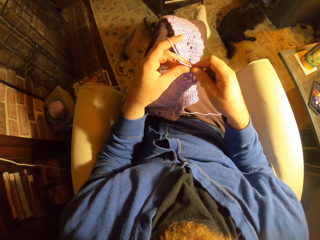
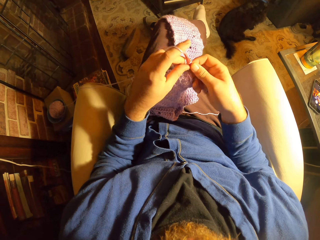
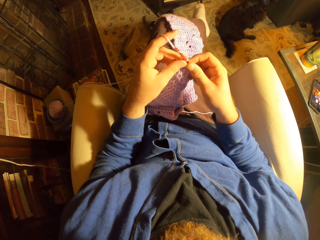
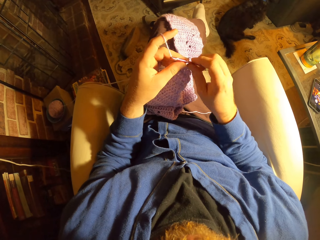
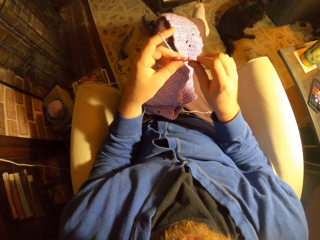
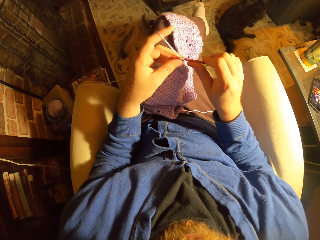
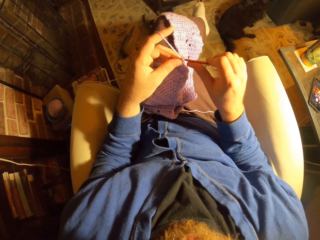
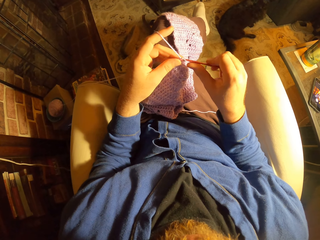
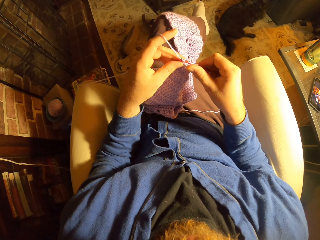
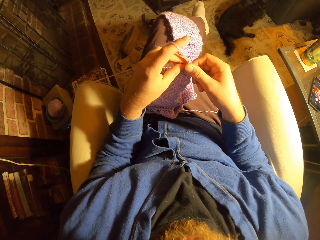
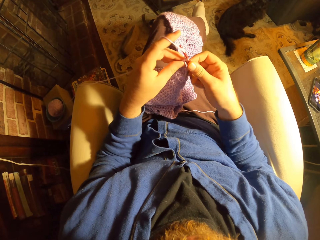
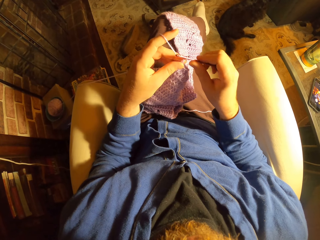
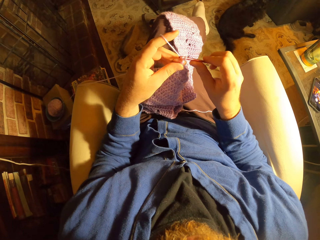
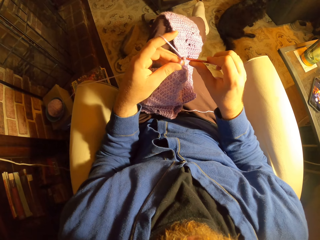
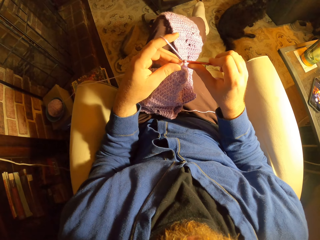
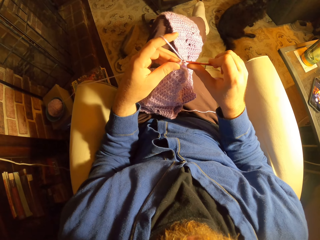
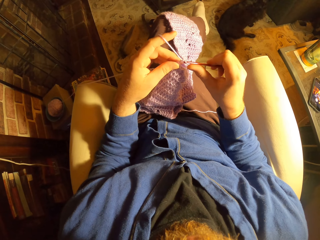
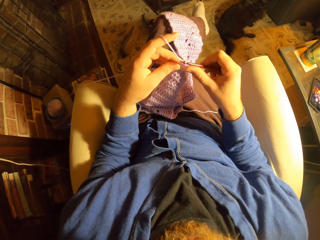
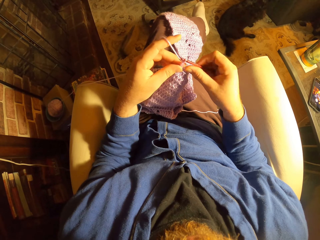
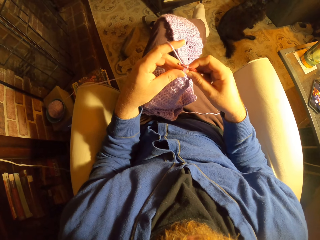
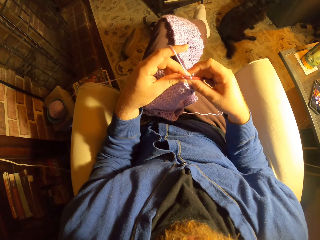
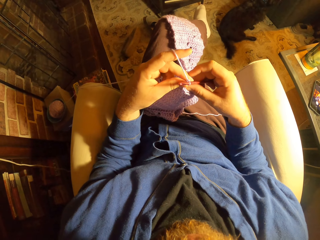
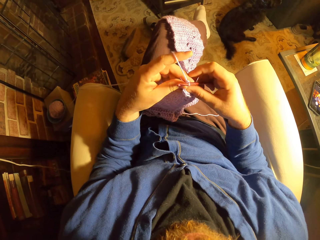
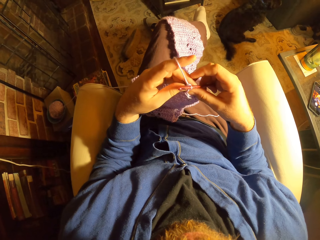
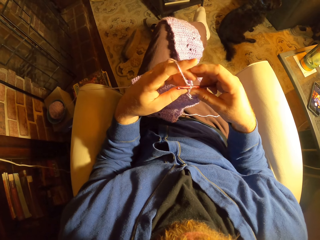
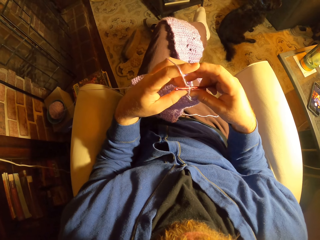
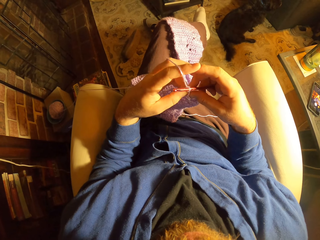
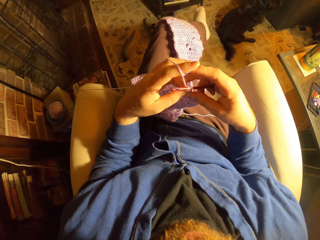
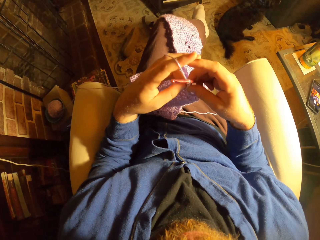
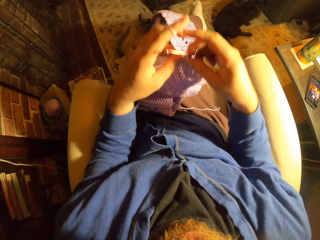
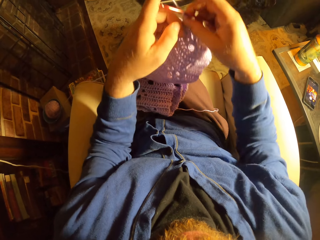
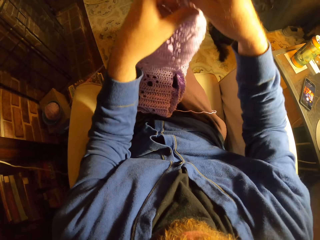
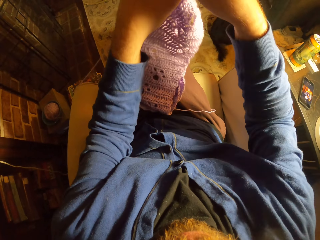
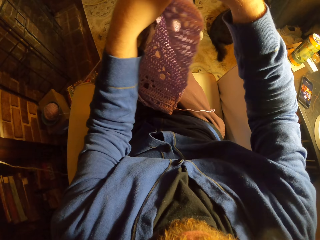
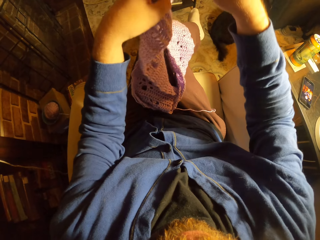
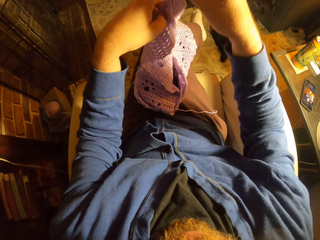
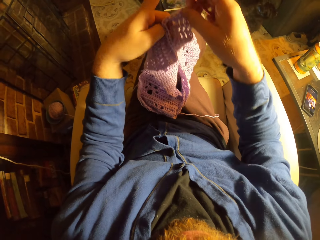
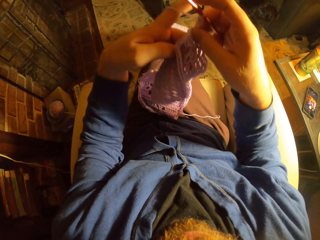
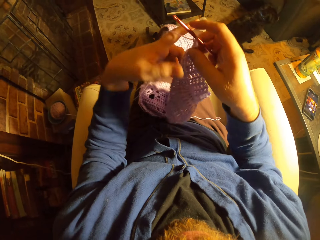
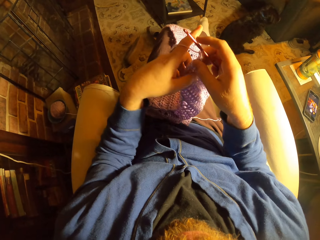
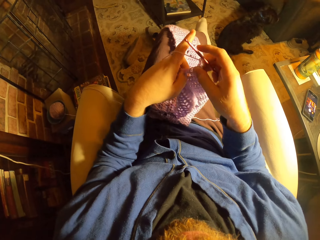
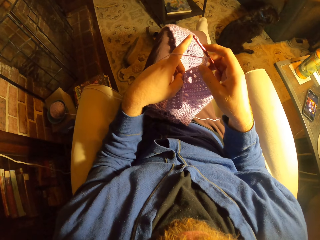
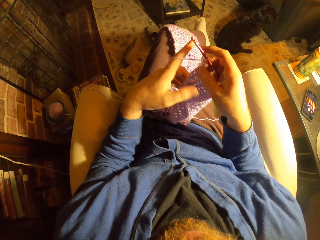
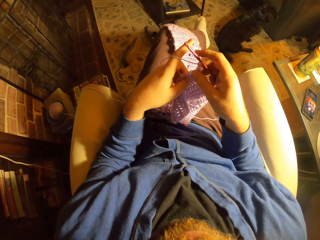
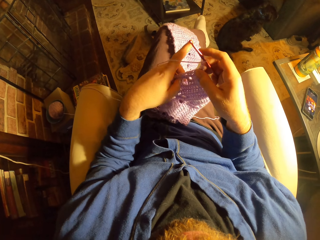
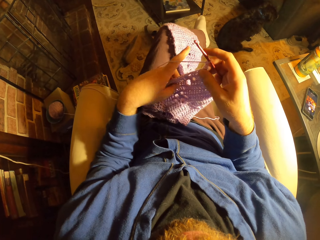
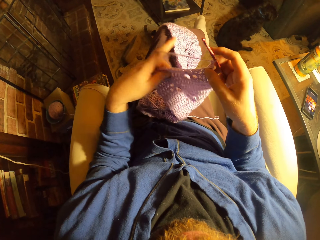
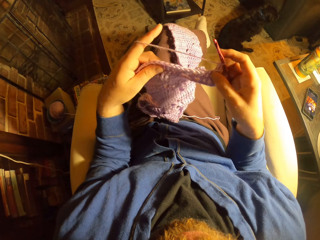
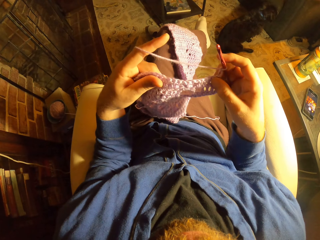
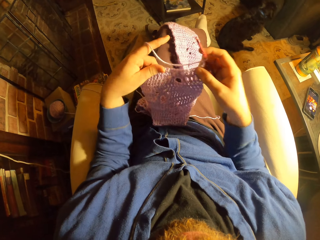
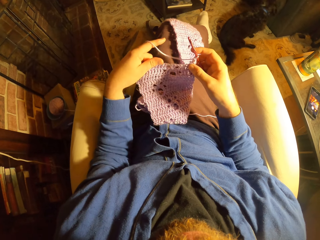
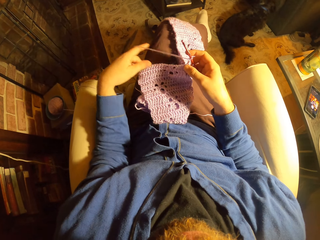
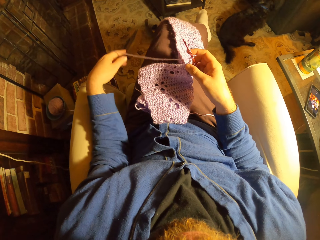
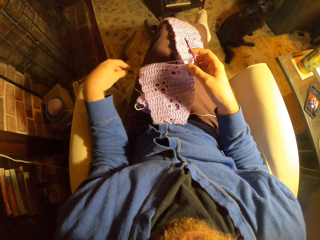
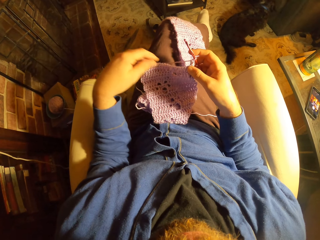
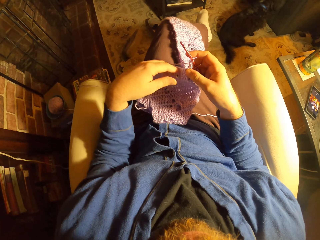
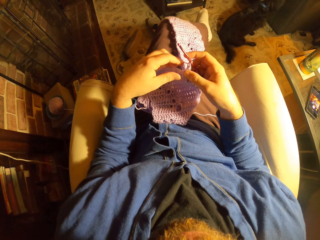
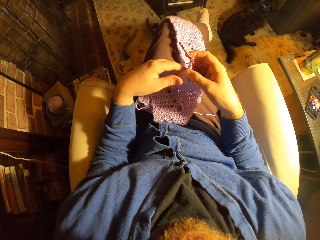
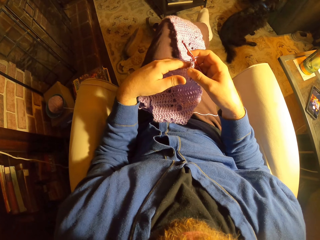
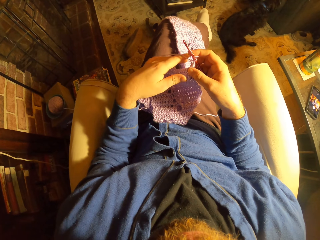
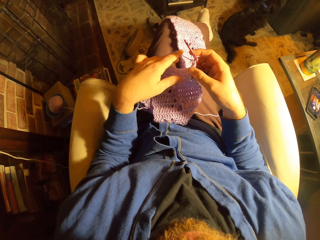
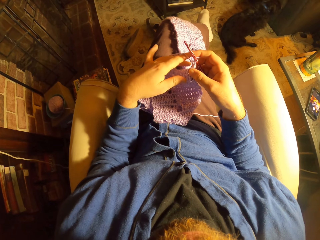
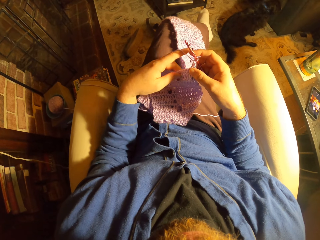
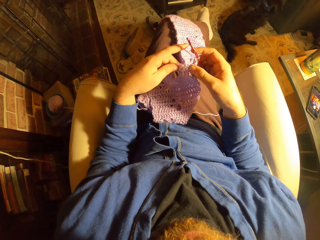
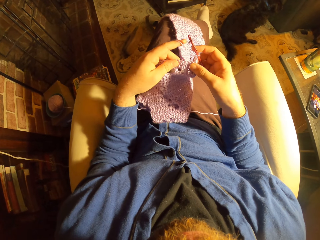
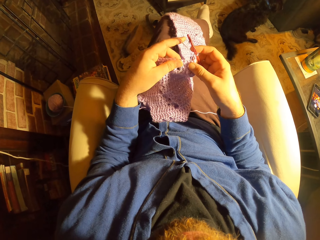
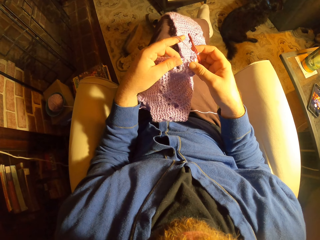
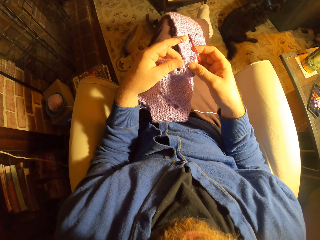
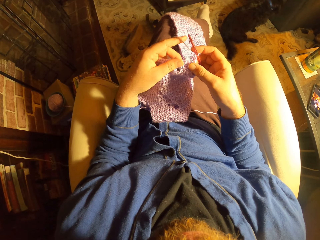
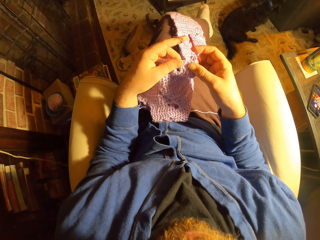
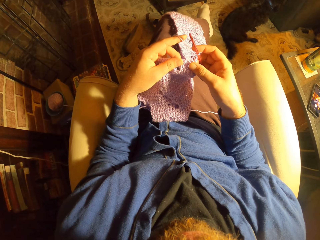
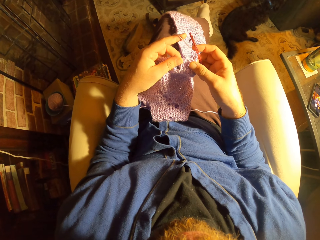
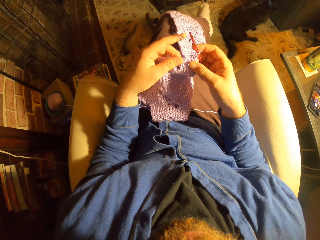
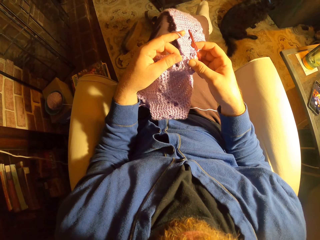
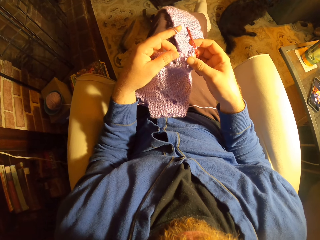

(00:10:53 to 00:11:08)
The camera wearer crochets with the yarn. She lifts up the crochet or knitted cloth with her two hands. She lowers the knitted cloth. She adjusts the yarn with her two hands. She holds the knitted cloth with the other hand. She places the crochet on her lap. She moves the left hand. She touches the knitted cloth. She holds the crochet with her left hand.

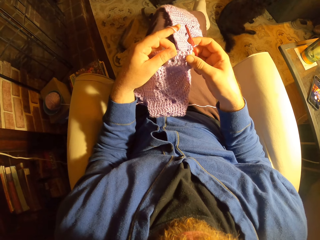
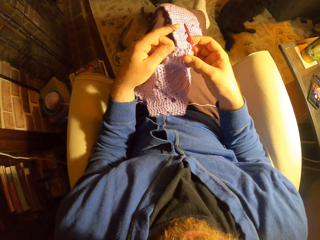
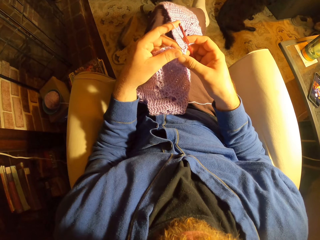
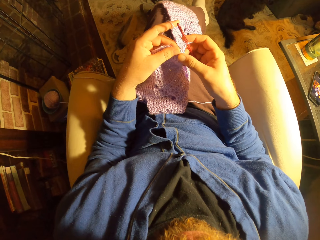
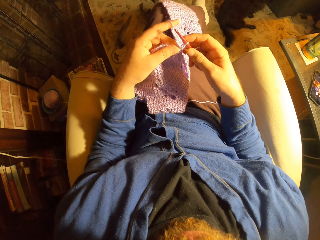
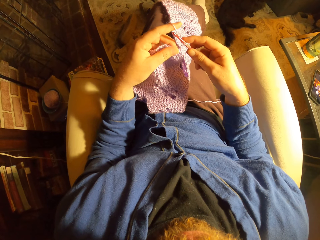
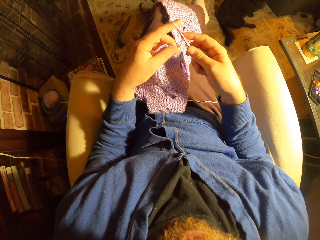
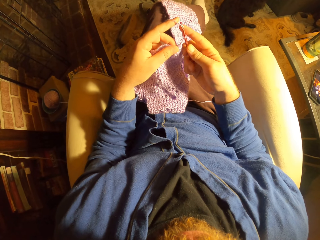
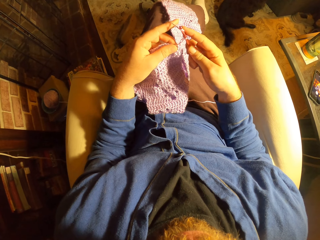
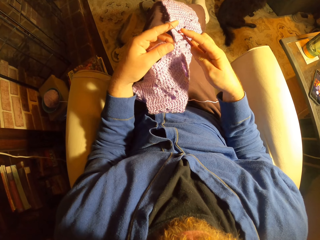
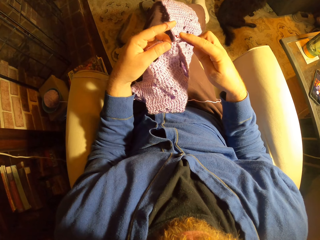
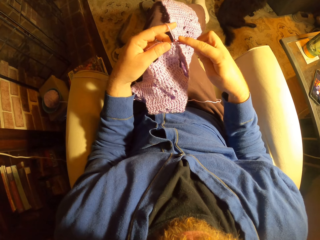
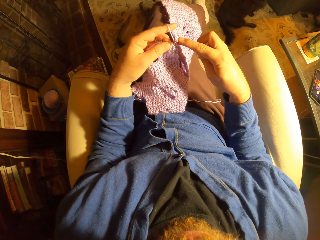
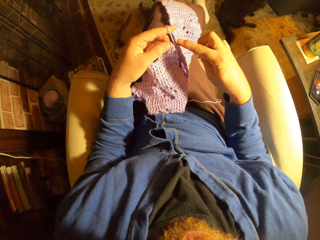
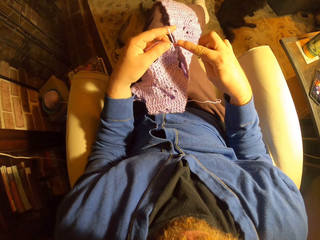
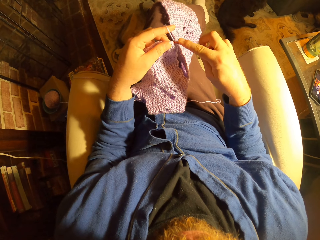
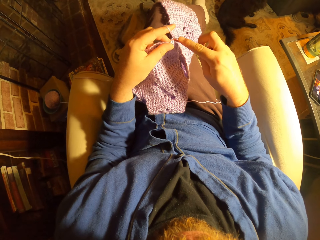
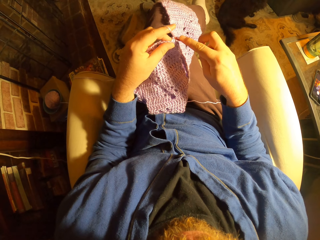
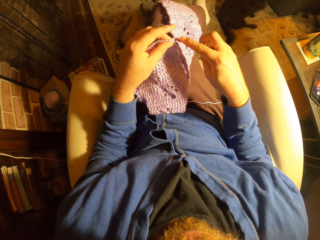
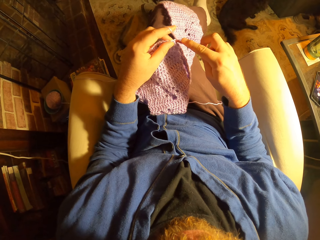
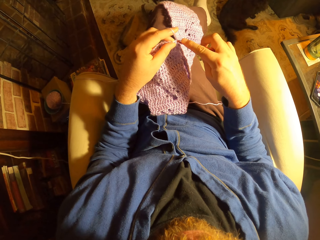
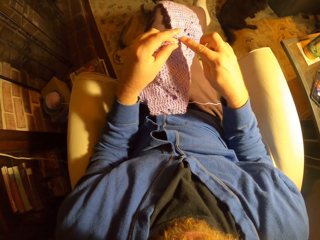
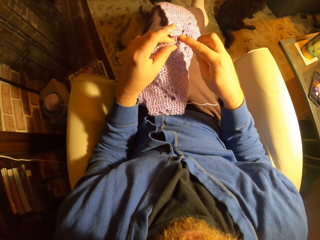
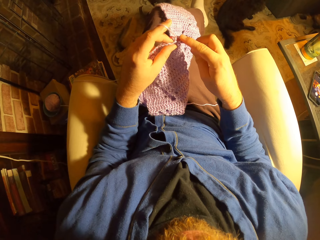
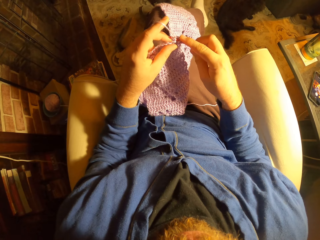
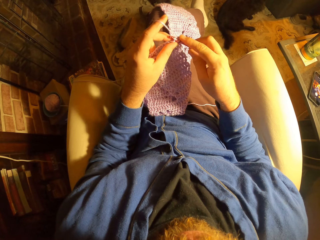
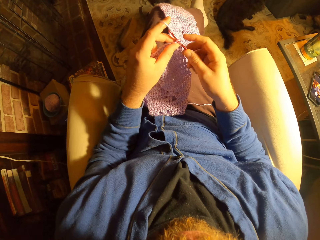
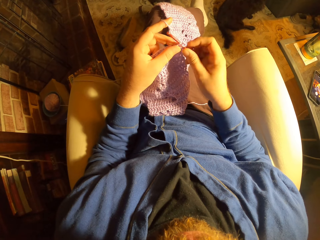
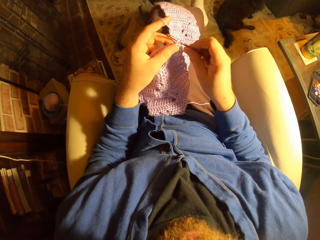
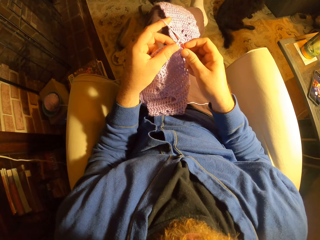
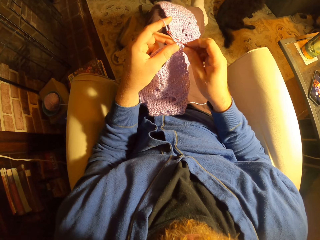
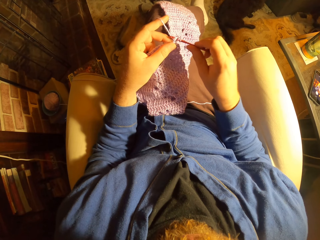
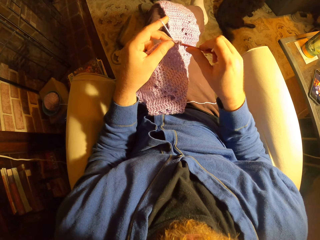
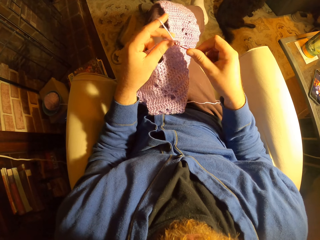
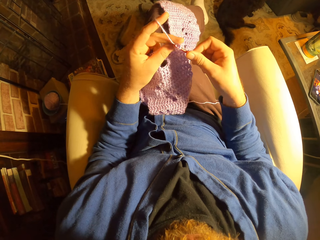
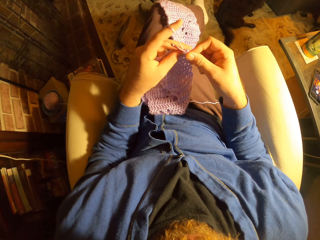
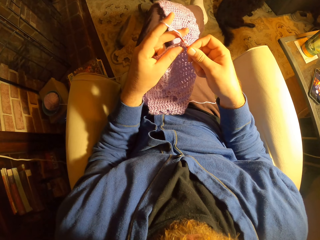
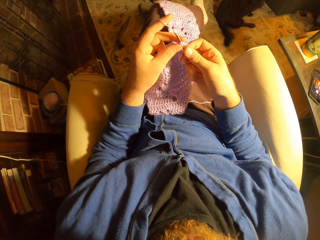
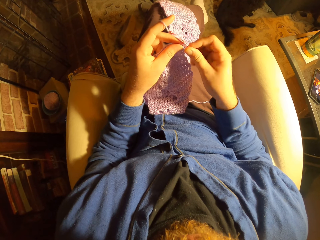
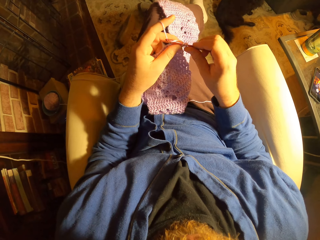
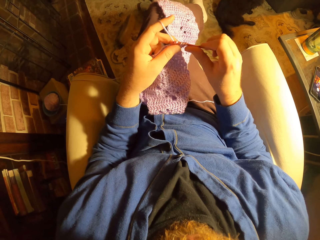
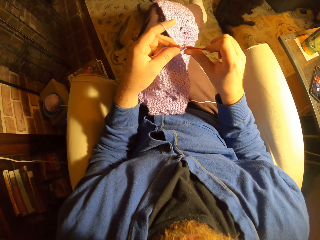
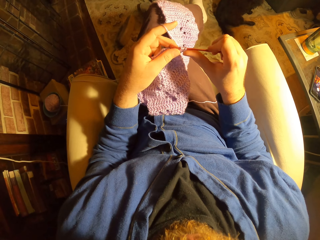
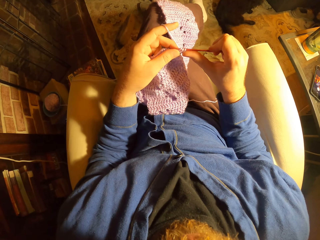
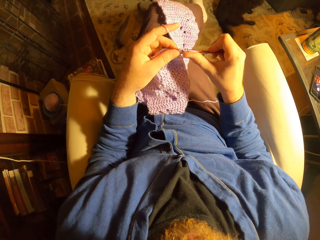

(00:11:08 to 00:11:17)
The camera wearer moves the hand along the knitted cloth. They crochet with the yarn.
